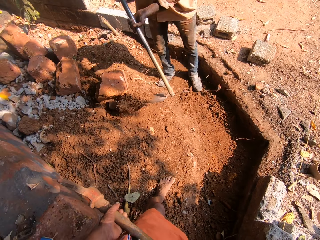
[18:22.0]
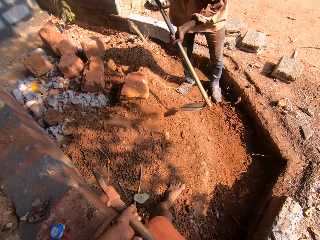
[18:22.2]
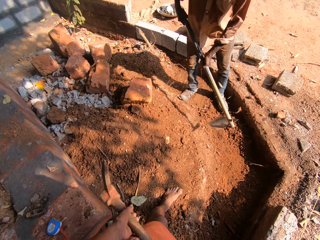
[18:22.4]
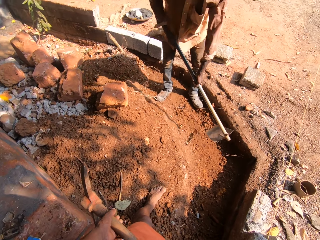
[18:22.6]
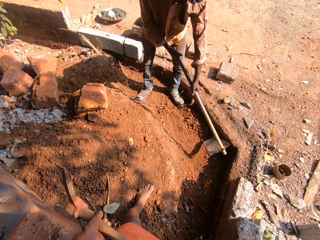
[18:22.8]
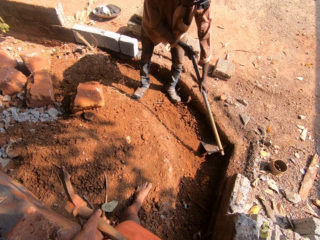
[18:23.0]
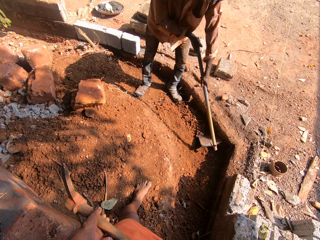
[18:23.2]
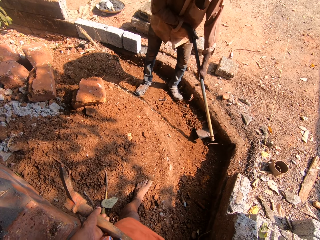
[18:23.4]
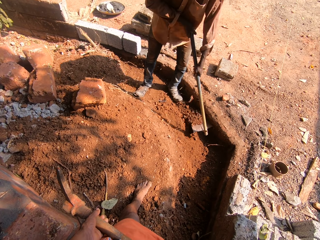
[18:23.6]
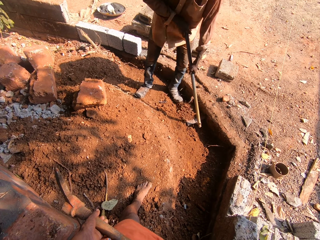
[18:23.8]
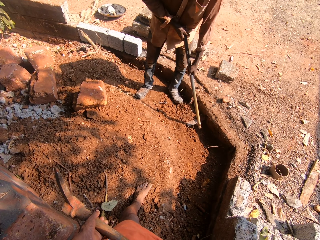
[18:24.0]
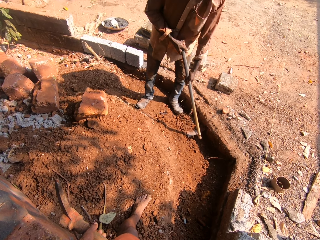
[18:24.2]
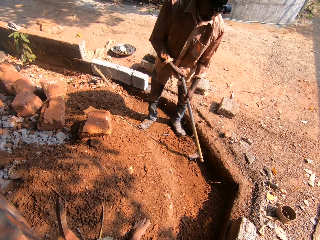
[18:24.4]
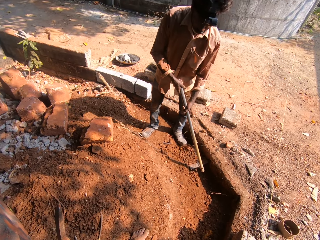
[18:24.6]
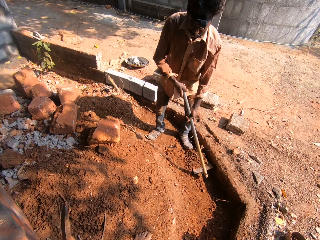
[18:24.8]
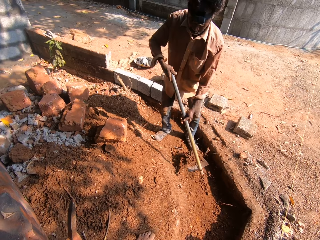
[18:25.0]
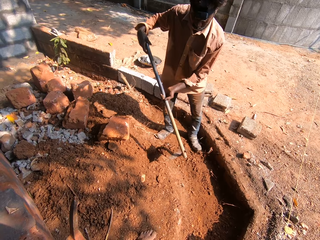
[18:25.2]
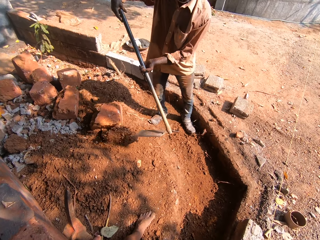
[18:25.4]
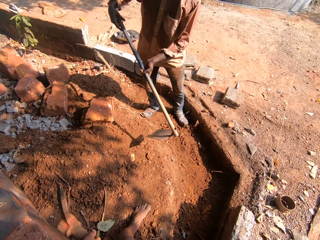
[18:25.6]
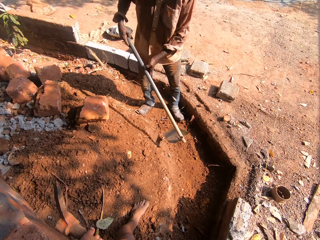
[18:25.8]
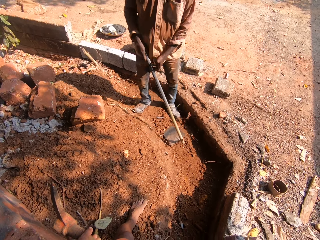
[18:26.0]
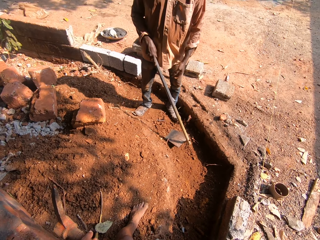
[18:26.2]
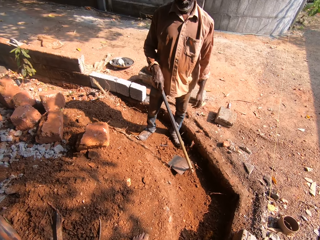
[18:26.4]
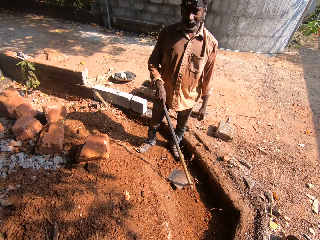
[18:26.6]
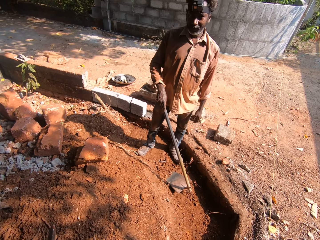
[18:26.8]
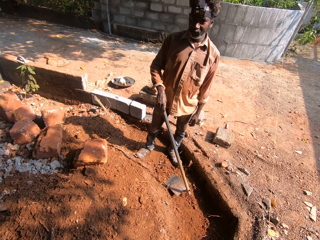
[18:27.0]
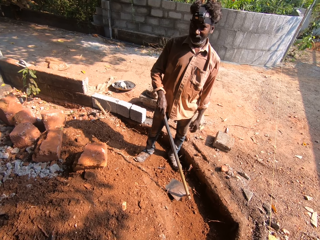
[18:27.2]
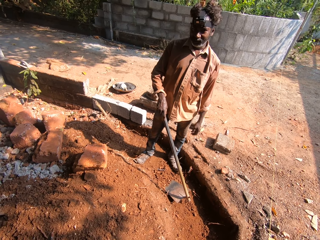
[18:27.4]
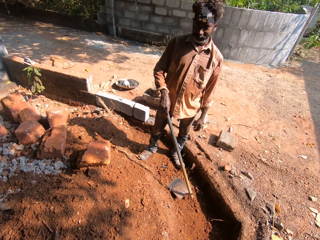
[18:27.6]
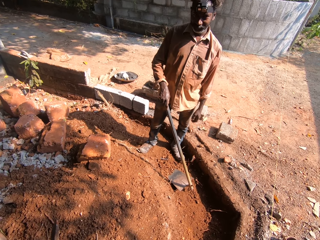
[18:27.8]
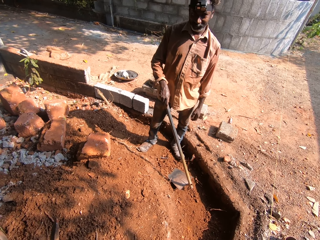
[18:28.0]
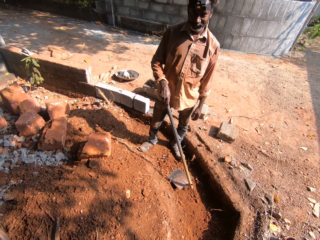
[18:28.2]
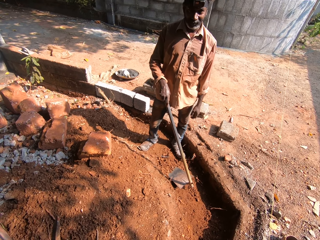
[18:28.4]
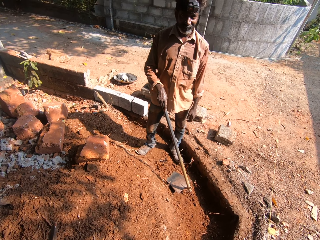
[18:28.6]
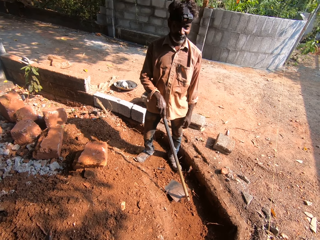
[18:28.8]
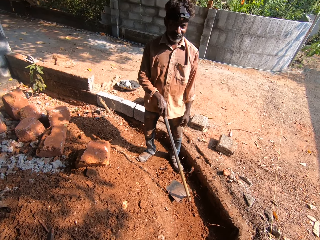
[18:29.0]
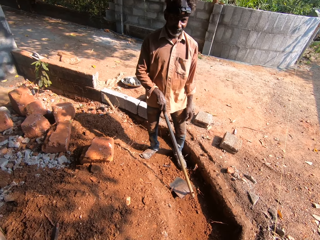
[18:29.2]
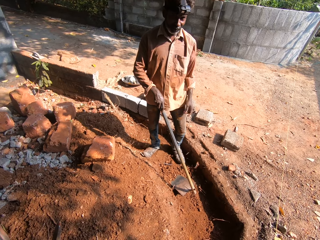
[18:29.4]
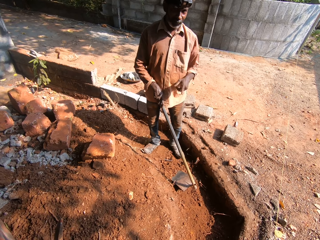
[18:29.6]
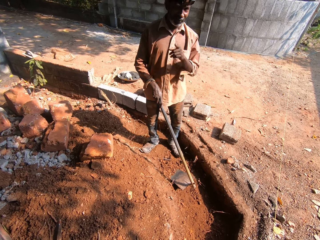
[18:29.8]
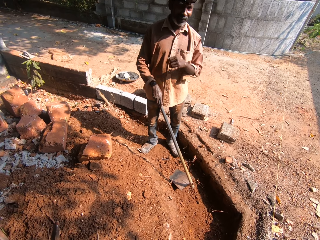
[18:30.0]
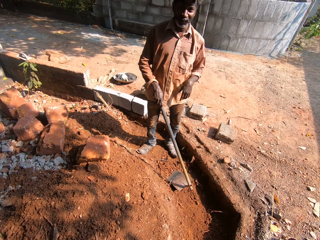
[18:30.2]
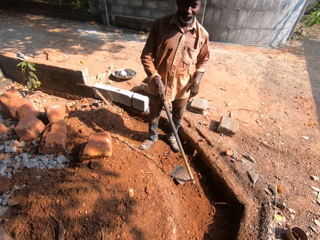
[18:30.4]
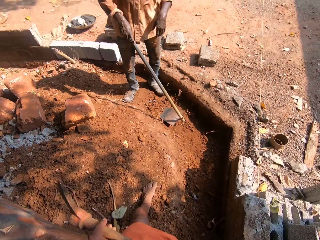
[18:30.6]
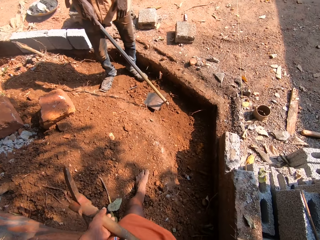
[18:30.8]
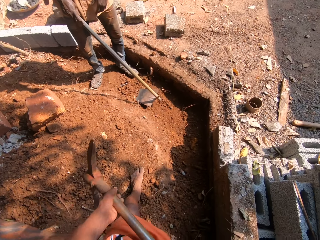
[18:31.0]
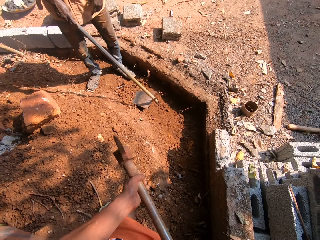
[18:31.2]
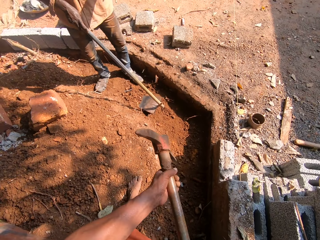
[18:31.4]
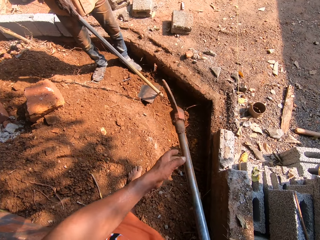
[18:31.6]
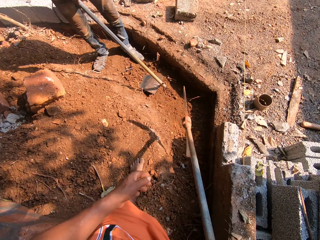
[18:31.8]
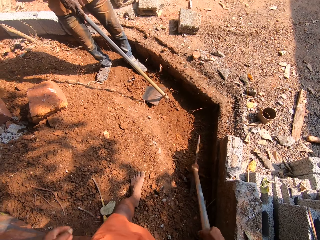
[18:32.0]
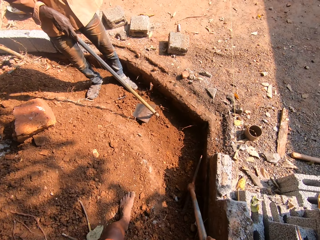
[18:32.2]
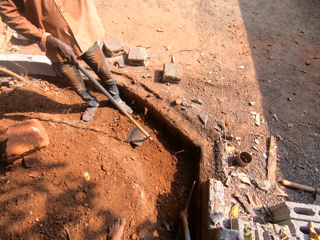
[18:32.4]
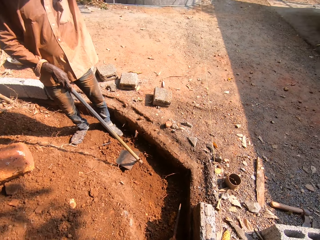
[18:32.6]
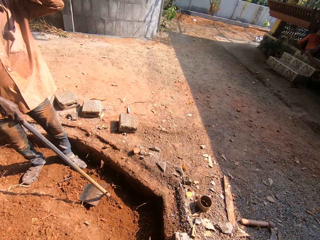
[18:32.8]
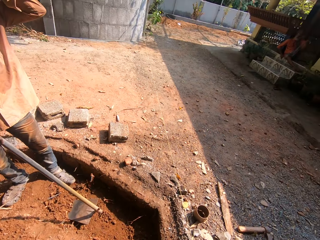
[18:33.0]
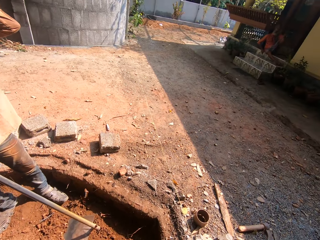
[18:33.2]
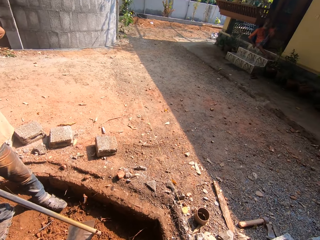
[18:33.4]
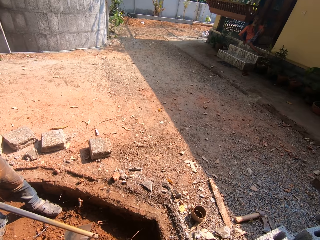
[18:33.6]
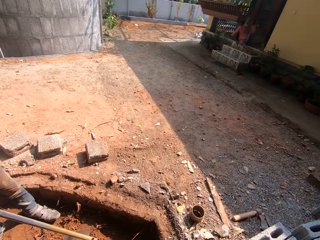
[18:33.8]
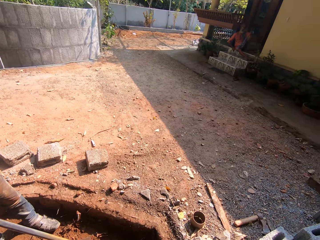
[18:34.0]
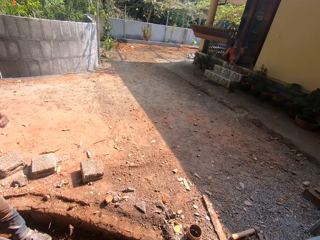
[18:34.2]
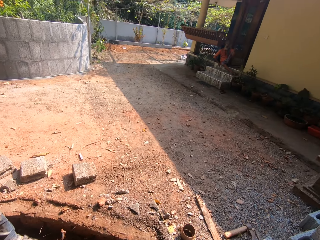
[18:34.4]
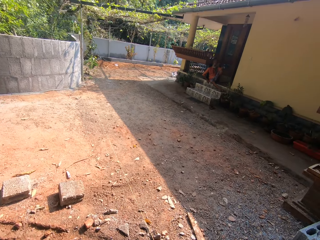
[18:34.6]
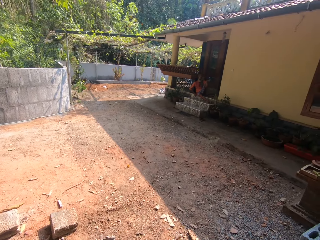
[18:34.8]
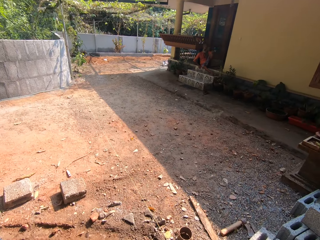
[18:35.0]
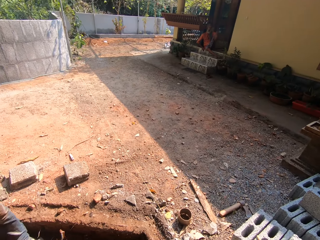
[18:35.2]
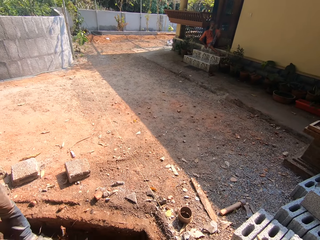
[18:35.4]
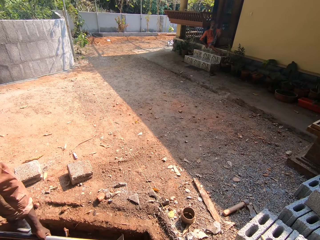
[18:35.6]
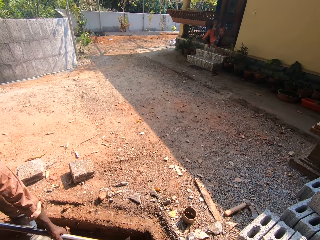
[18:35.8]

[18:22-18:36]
The man digs with a ploughing hoe and scoops soil with the ploughing hoe. The camera wearer looks around. The man throws the soil. The man drops the grub hoe on the ground with both hands and removes his left hand from the grub hoe. The camera wearer removes his left hand from a pick axe in his right hand. He drops the pick axe on the ground with his right hand. He looks around.

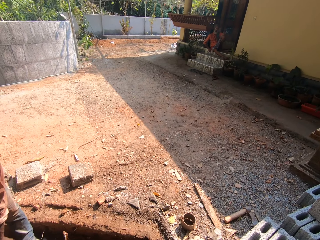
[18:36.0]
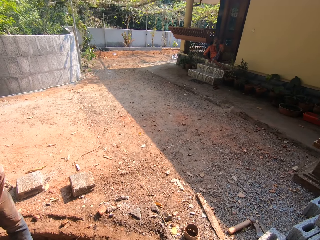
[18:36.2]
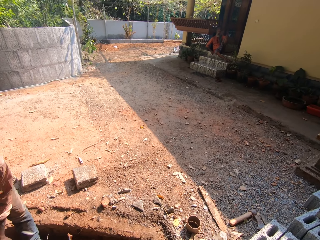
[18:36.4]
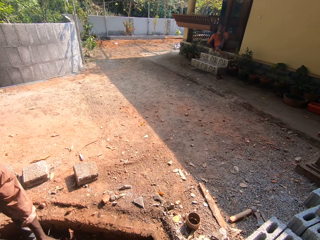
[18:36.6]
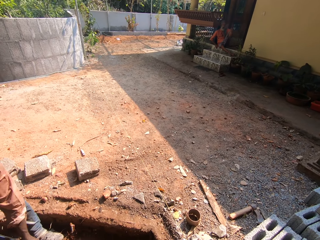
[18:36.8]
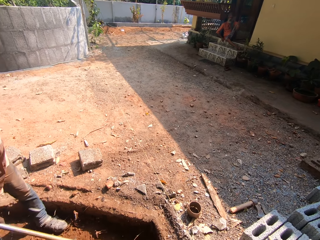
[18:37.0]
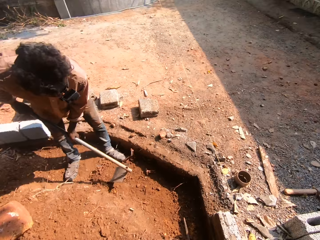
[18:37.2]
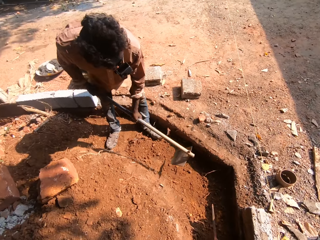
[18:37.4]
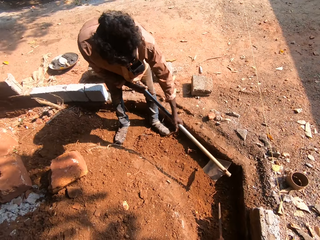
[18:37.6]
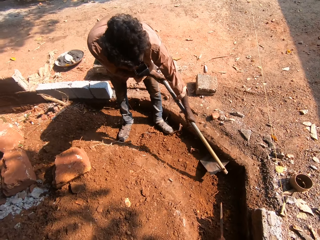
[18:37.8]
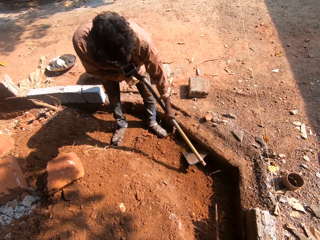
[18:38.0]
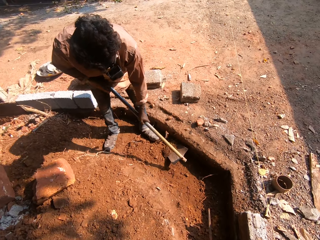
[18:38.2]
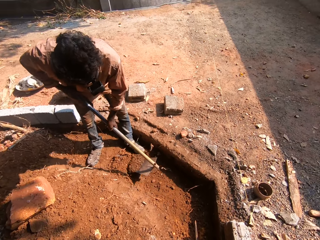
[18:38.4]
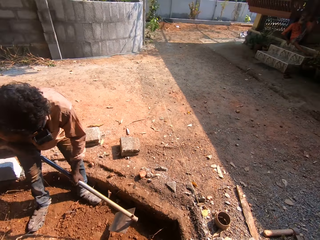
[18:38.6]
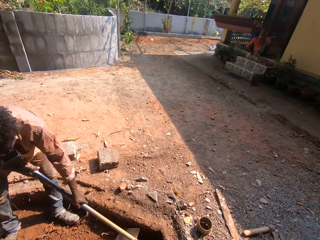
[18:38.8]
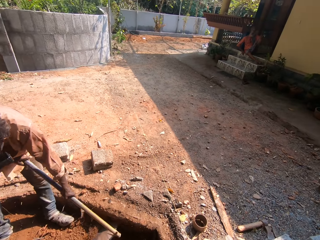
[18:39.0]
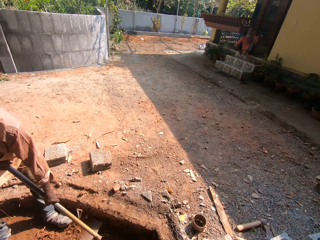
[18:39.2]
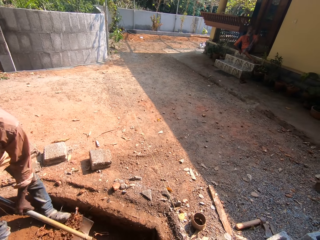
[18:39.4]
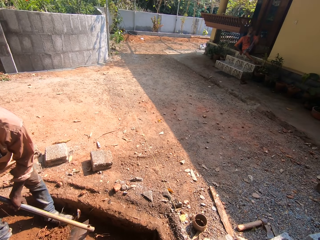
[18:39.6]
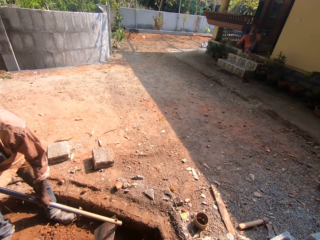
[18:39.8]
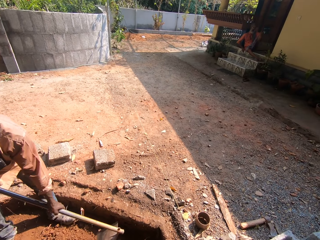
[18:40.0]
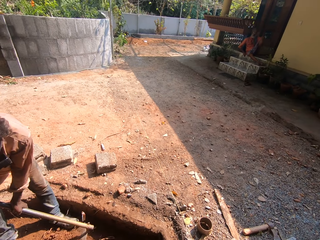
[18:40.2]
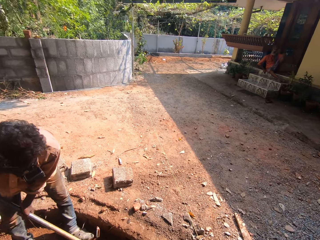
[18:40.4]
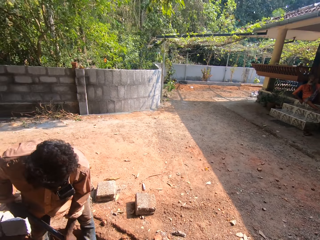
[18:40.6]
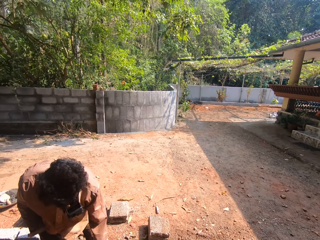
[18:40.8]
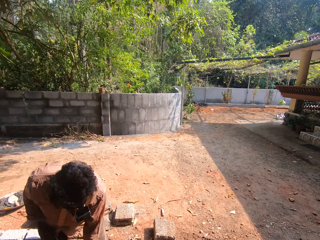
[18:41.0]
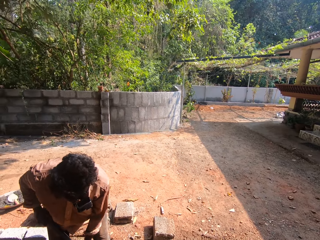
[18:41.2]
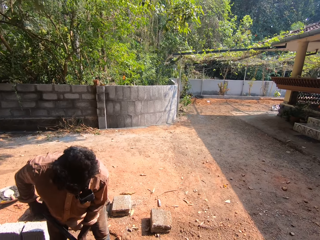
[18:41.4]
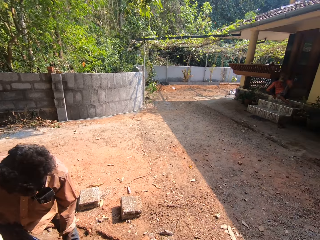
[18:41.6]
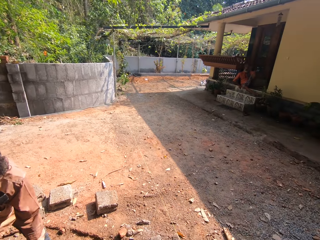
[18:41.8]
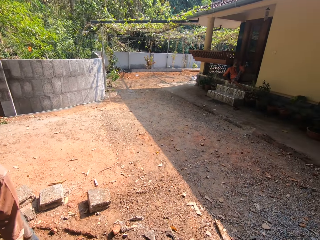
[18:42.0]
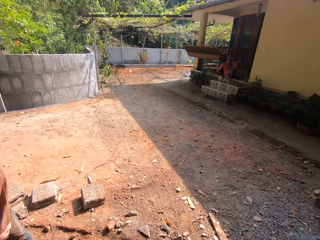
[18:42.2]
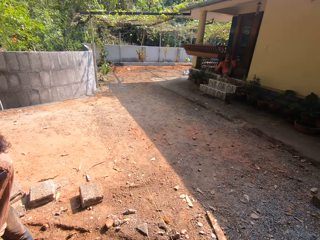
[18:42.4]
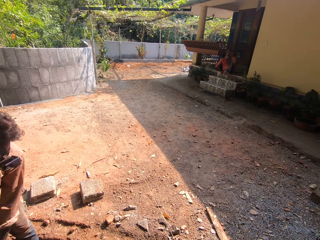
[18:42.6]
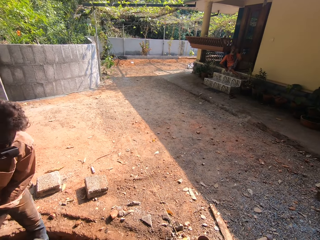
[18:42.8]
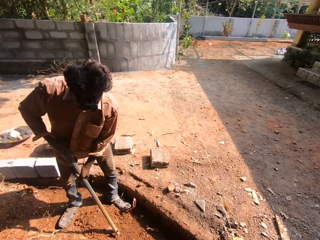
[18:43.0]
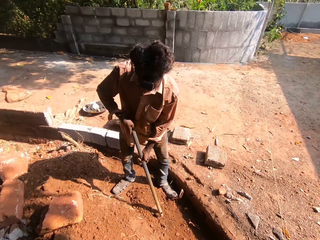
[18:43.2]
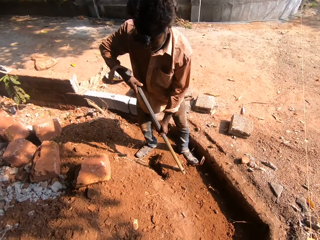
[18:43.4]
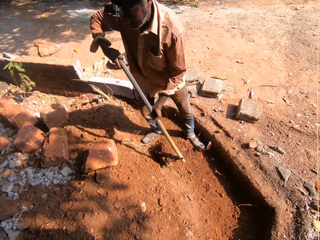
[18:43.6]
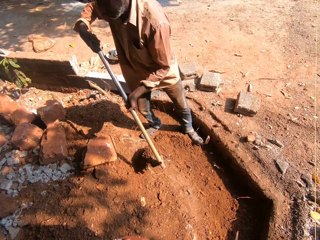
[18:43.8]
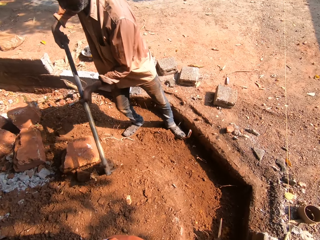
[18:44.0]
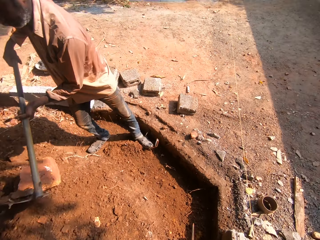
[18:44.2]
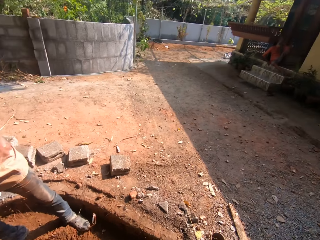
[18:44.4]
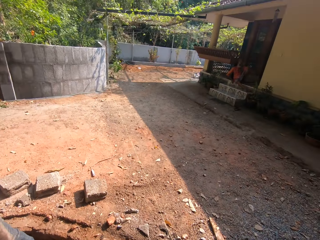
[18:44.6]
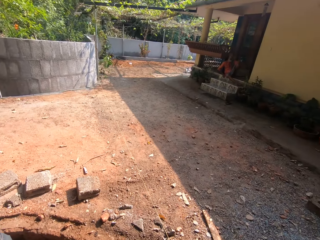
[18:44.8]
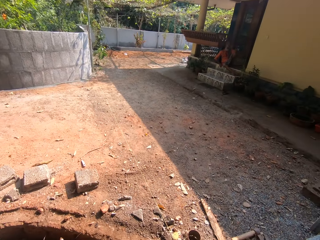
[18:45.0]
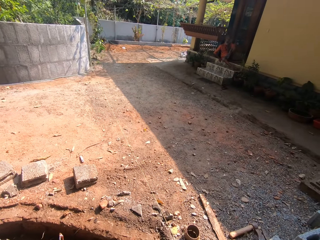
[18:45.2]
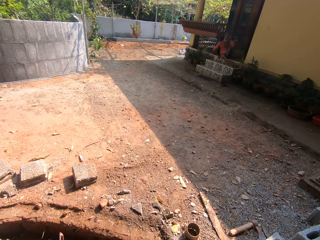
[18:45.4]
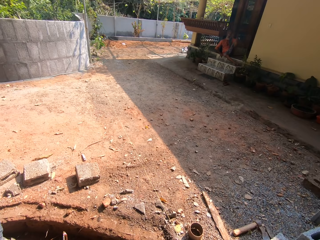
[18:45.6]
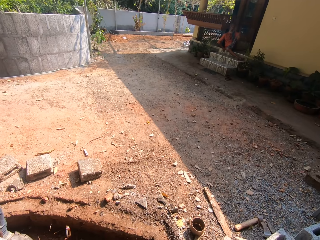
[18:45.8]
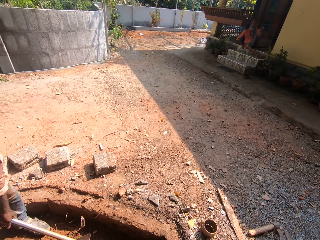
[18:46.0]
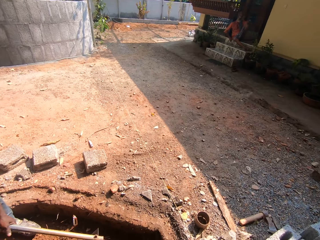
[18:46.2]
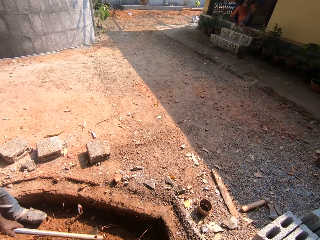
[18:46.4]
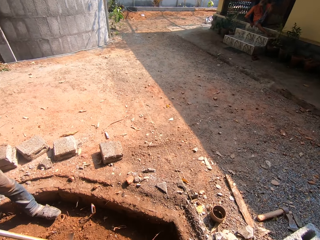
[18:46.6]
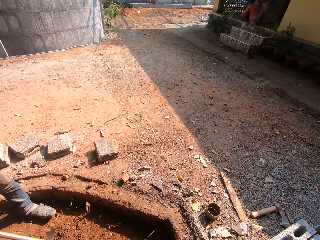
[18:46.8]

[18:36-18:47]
The man hoes the ground with the grub hoe or ploughing hoe in both hands. The camera wearer looks down. They look around. The man scoops soil with the ploughing hoe and throws the soil. The camera wearer looks around.
